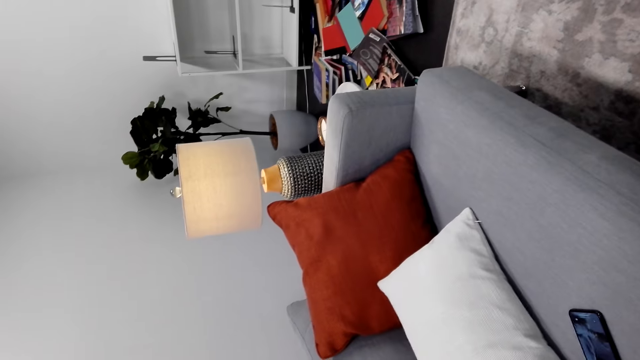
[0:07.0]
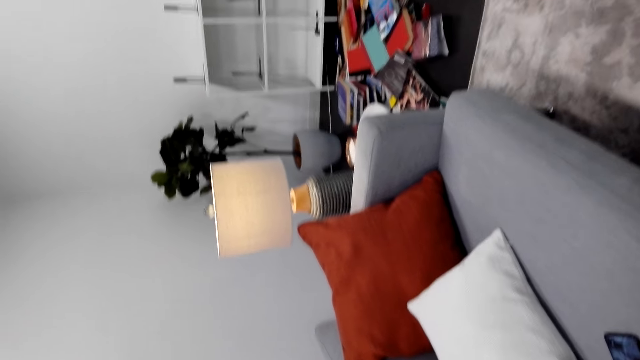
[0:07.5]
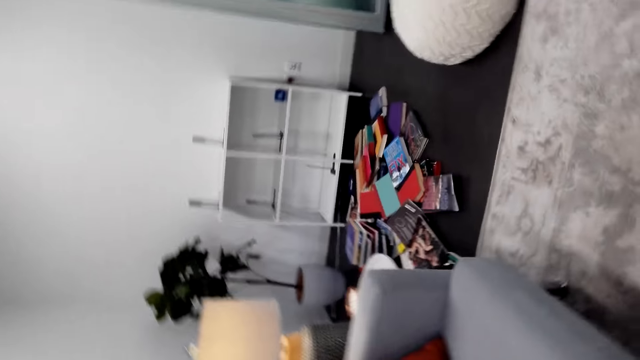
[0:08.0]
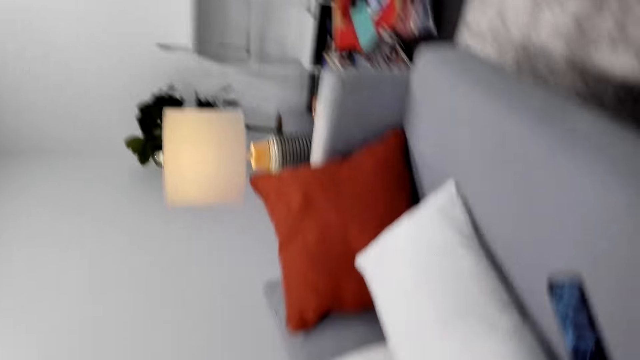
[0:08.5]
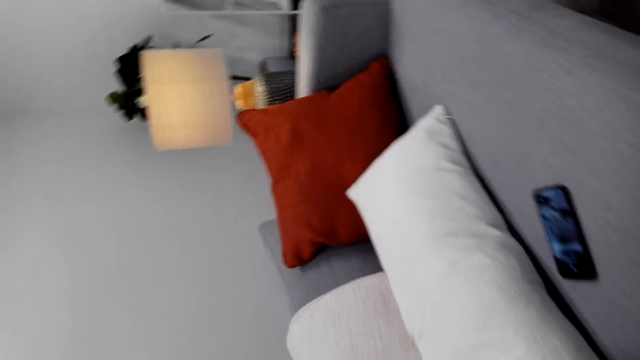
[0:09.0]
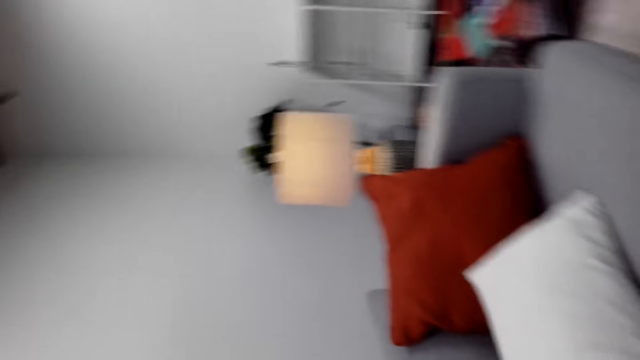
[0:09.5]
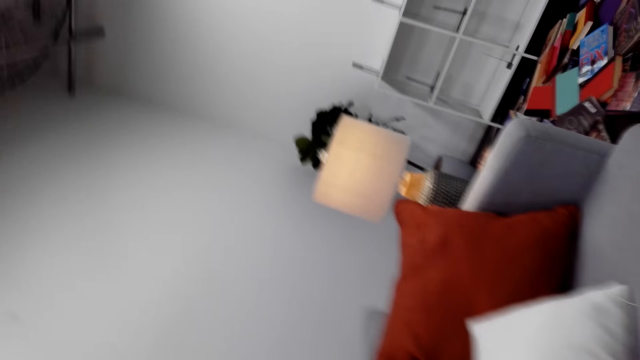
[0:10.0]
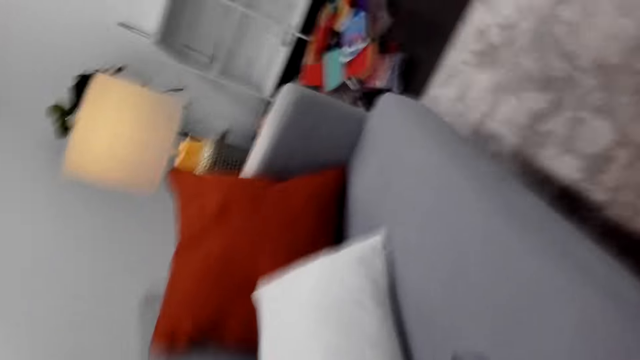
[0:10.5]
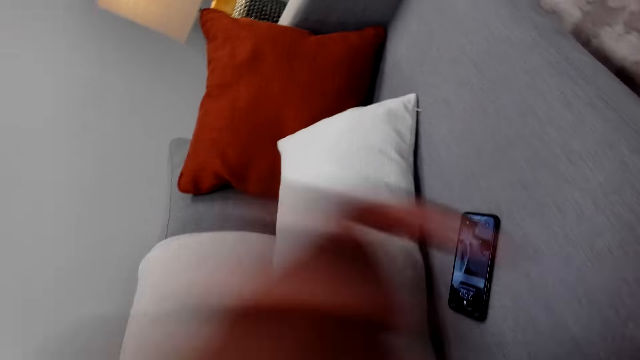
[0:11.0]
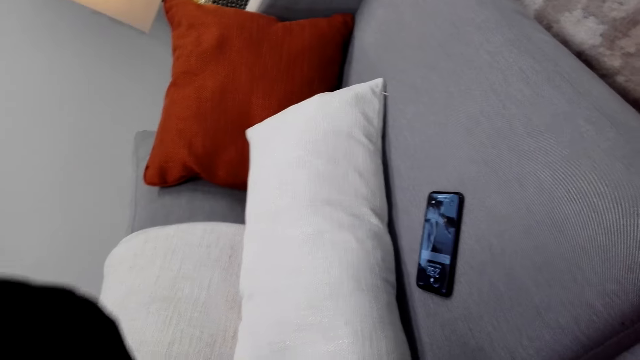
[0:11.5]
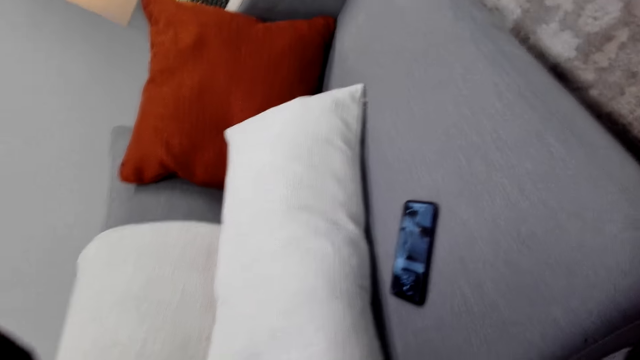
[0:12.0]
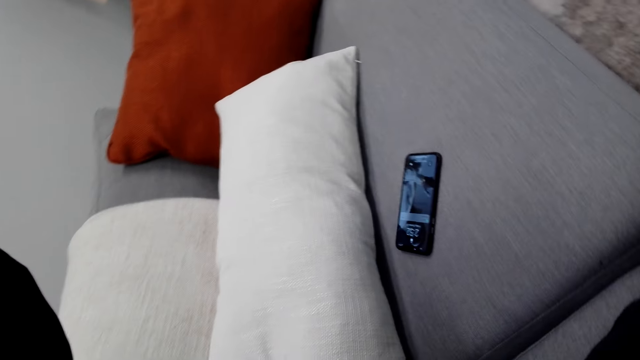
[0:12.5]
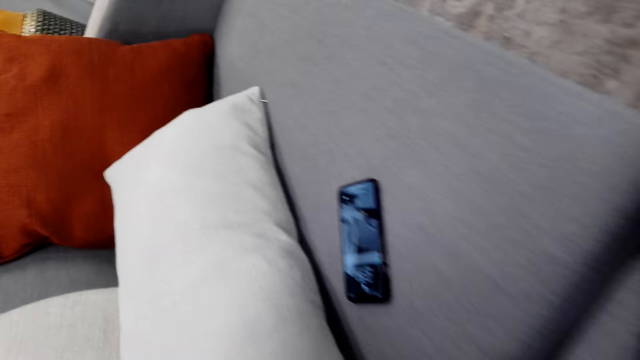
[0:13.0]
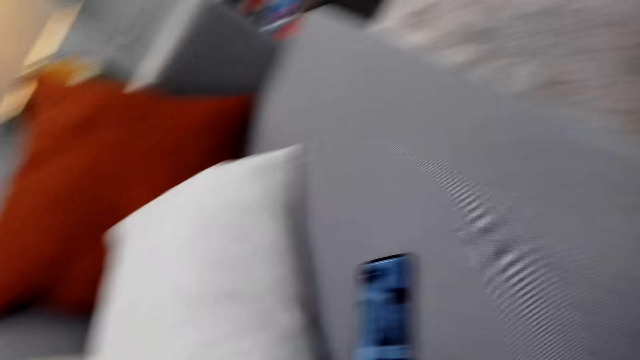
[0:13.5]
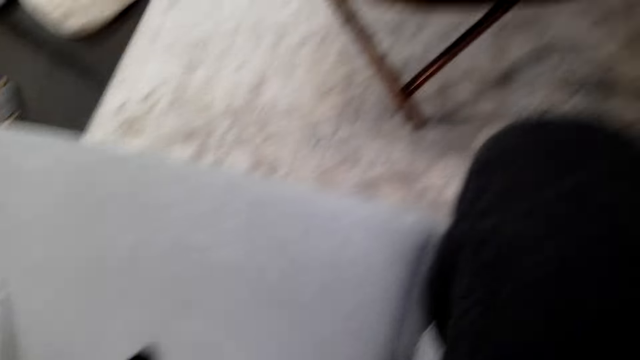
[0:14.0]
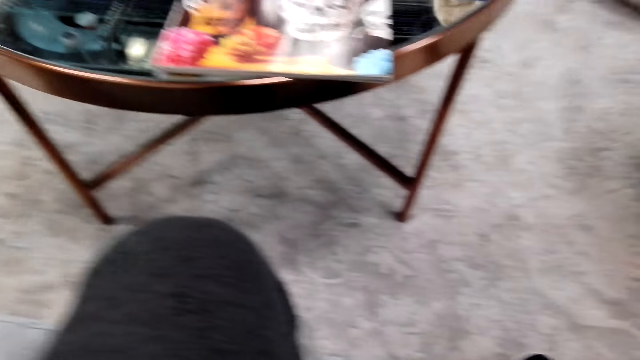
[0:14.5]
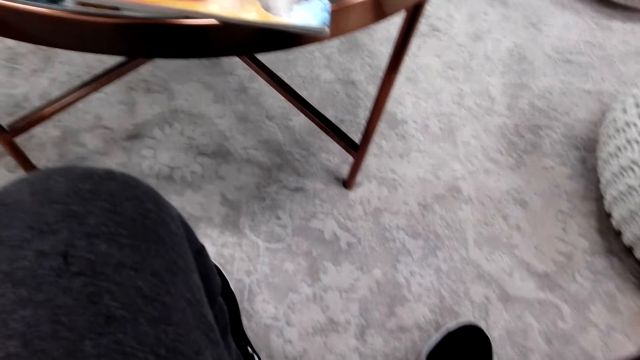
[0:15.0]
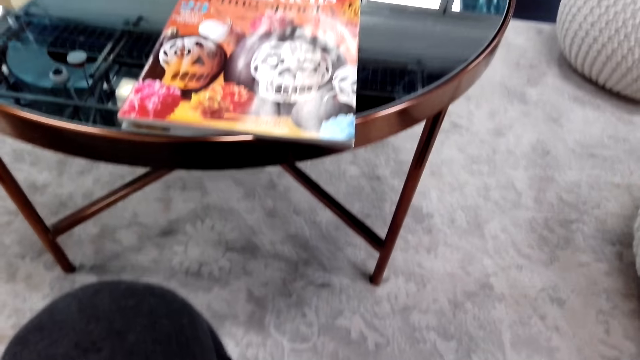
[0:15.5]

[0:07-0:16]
The camera wearer gives a man the camera. They watch the background.

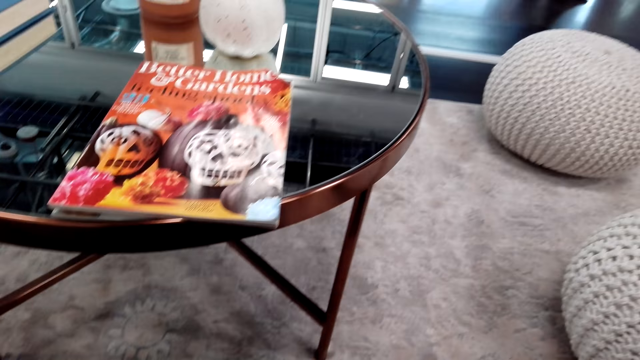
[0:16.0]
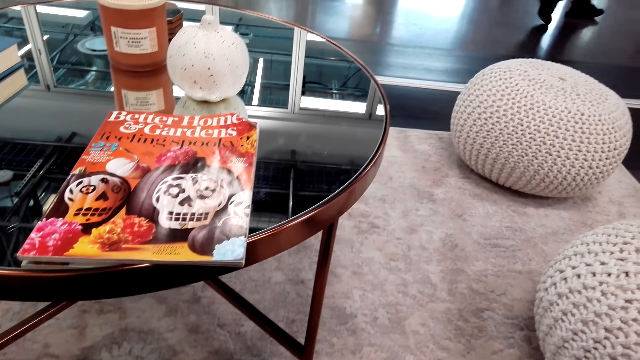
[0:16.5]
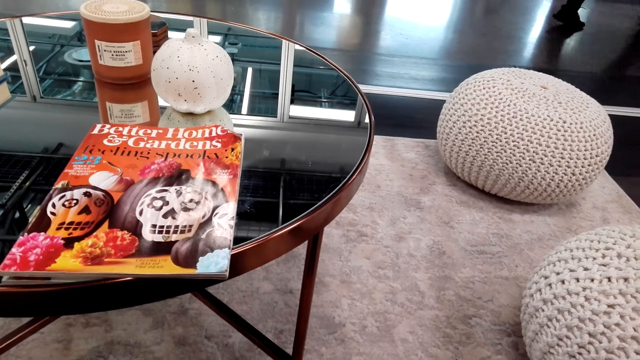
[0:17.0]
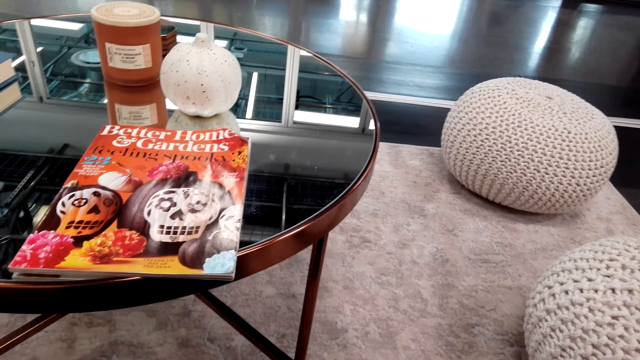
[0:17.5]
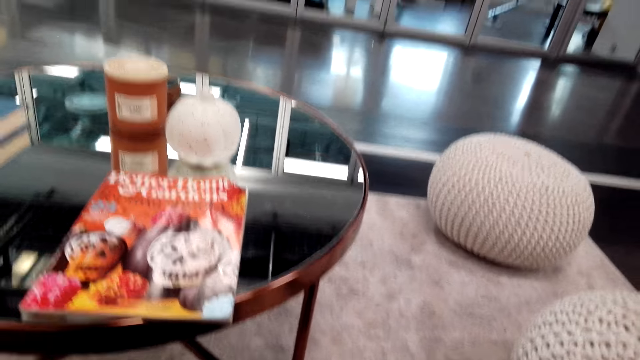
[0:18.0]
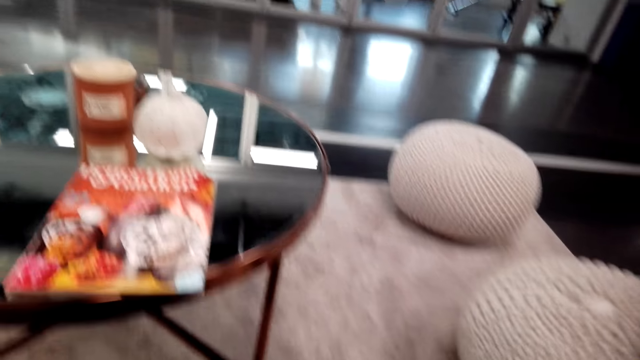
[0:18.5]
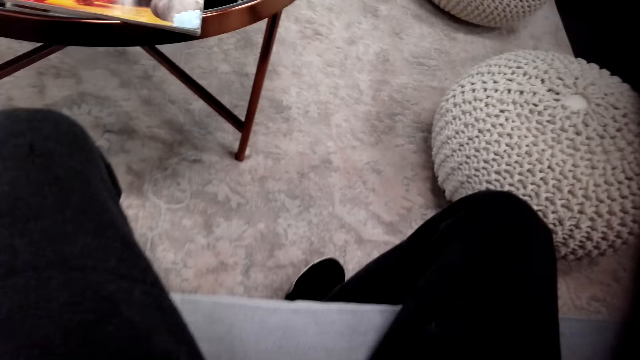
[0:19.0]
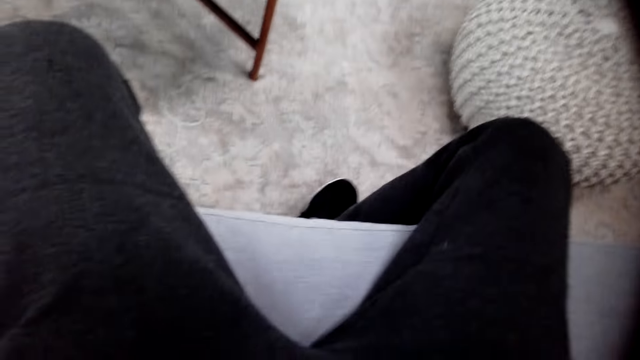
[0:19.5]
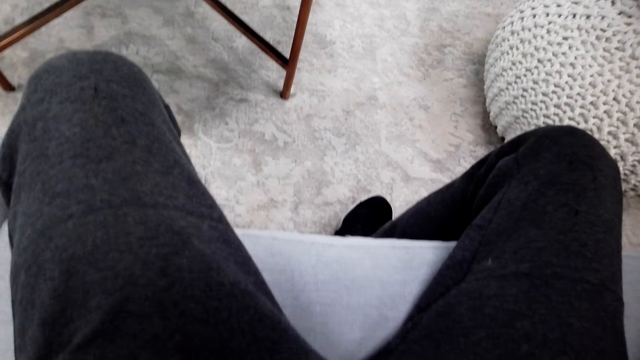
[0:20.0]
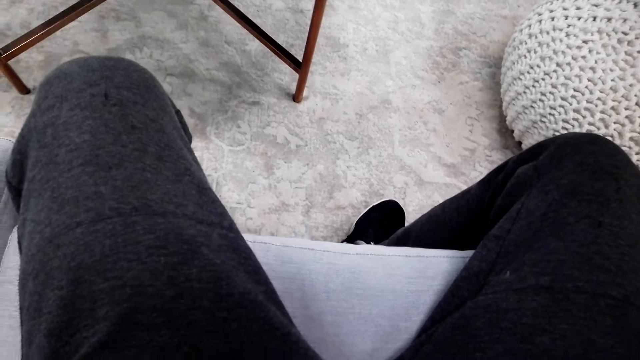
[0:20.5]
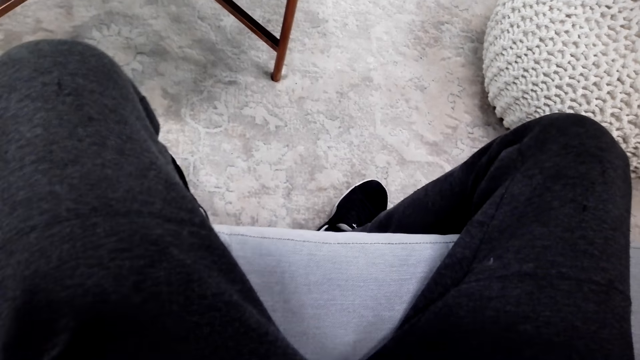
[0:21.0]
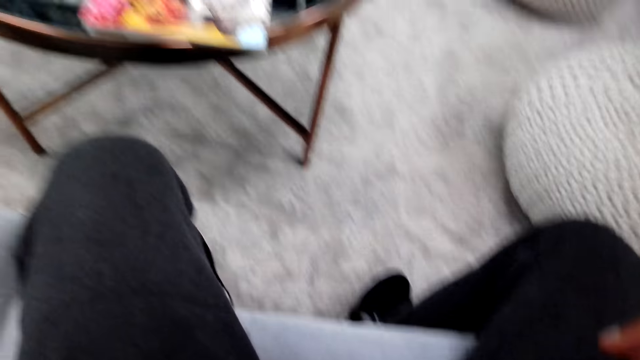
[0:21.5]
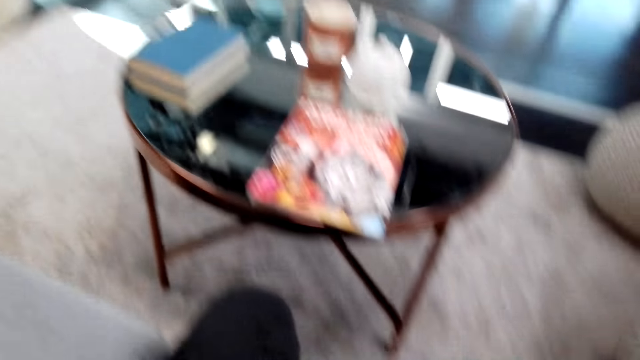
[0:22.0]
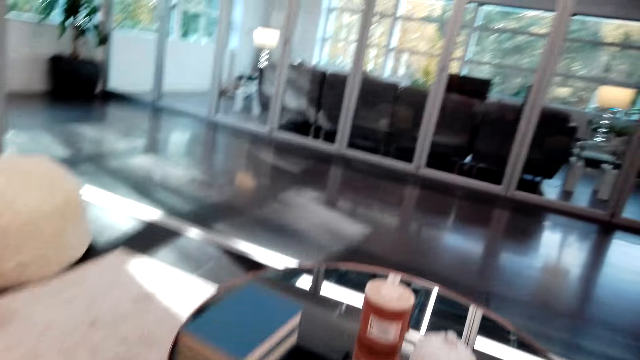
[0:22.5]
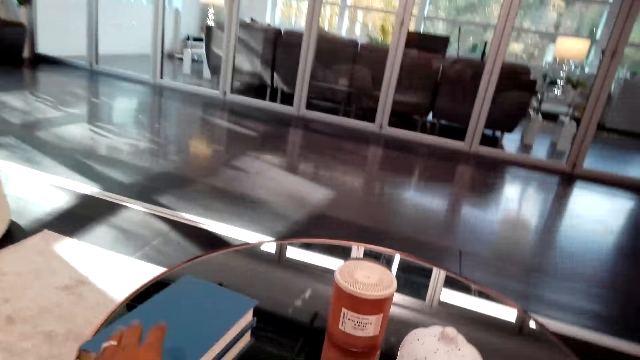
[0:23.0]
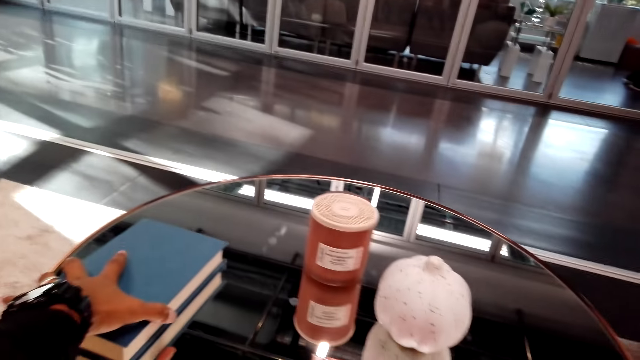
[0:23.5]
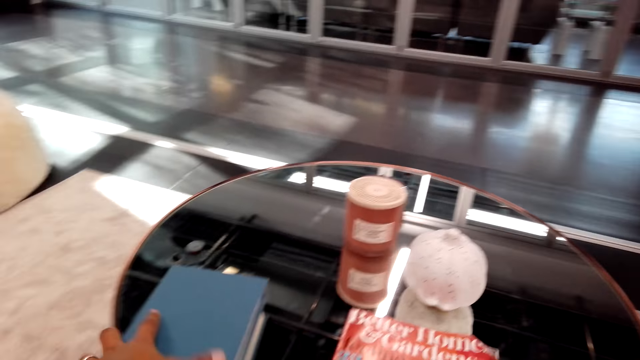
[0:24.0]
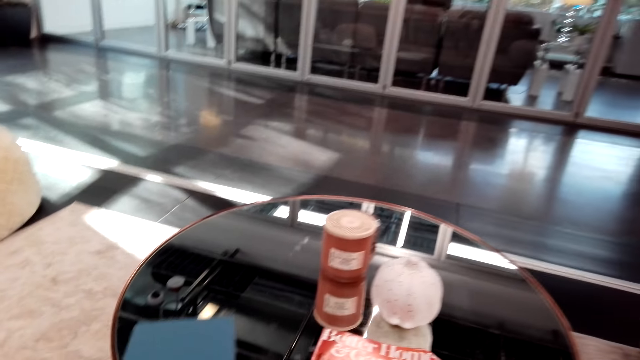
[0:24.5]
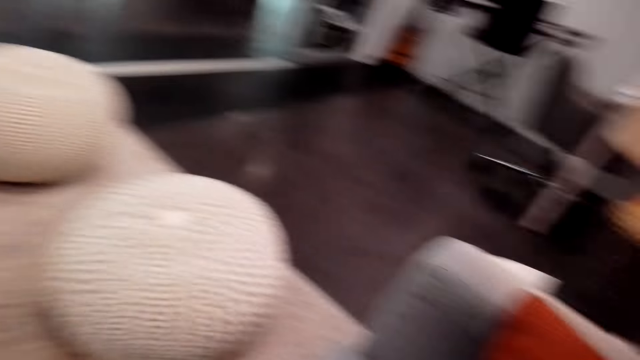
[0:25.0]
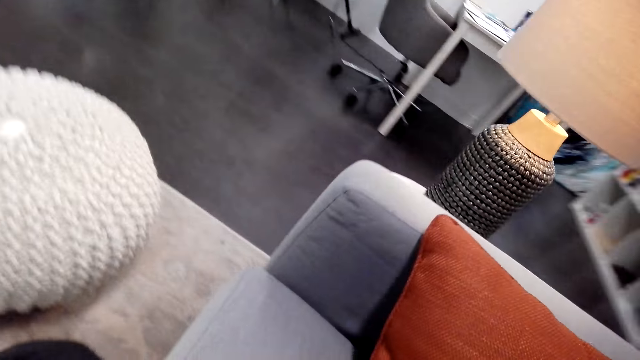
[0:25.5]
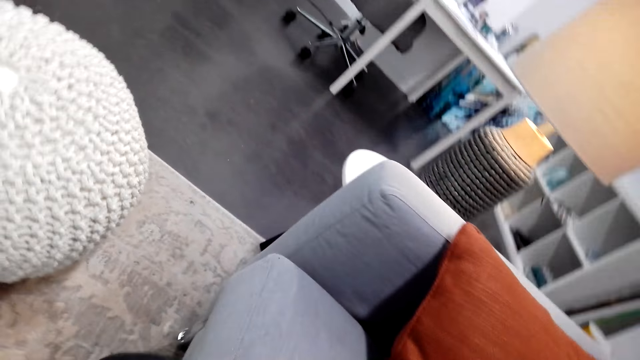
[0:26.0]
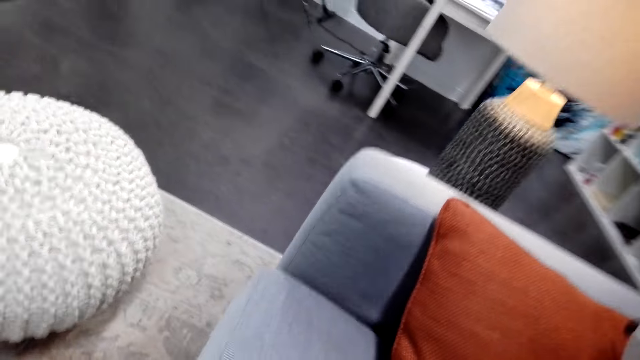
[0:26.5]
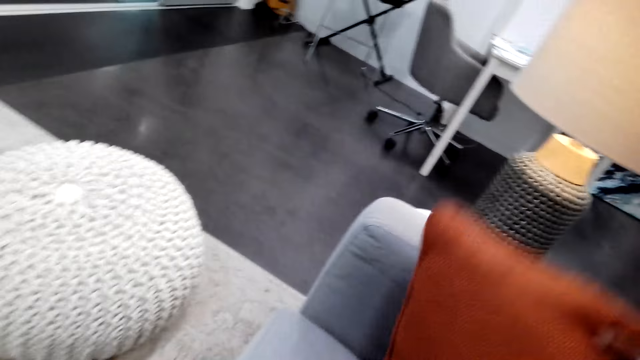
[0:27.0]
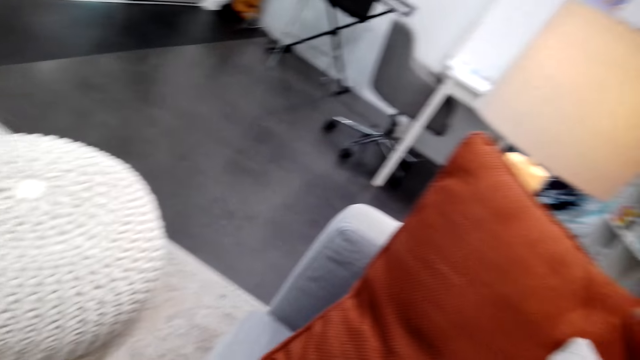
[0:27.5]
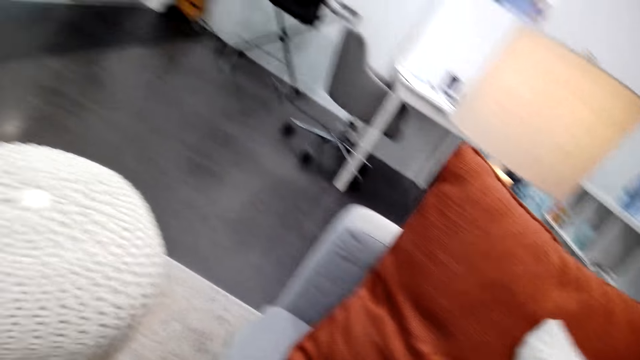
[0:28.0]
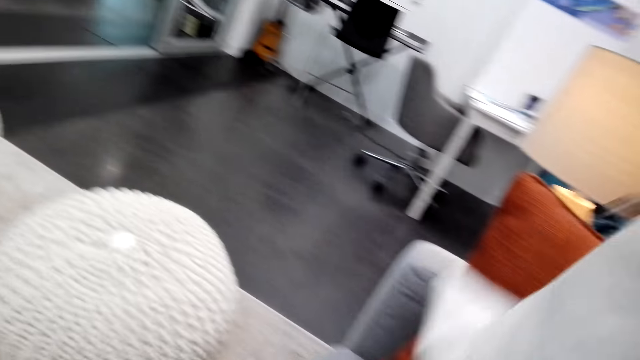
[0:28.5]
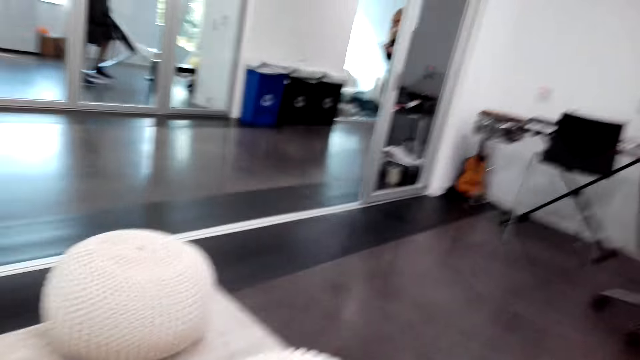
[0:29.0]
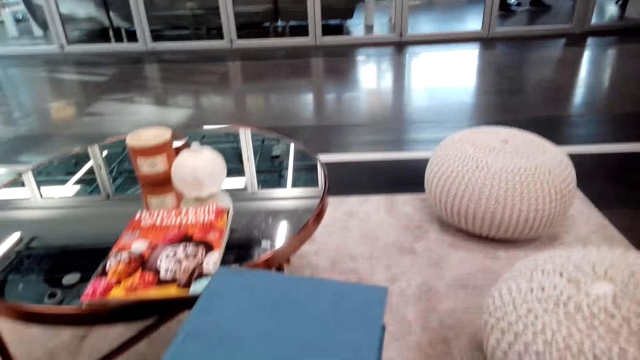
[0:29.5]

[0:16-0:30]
The camera wearer looks around the room. They sit. They move the hand and look around the room. They pick up the book on the table. They touch the books. They watch the background. They adjust the pillow on the couch.
